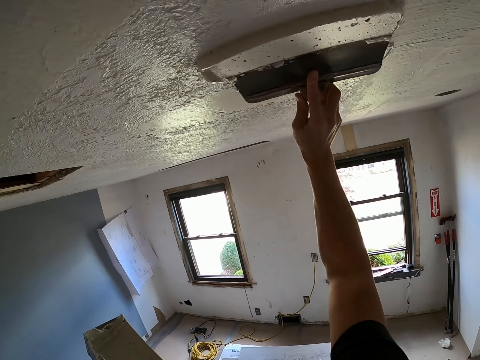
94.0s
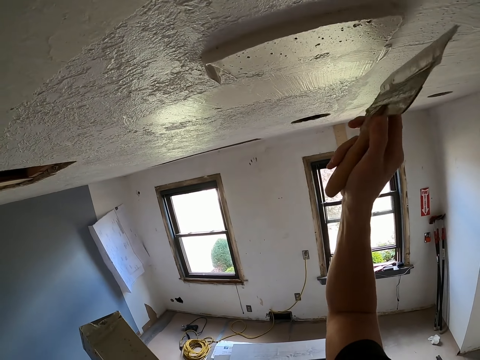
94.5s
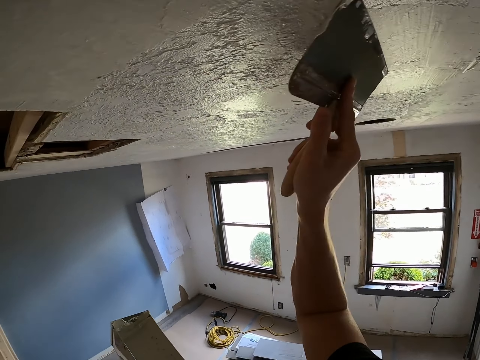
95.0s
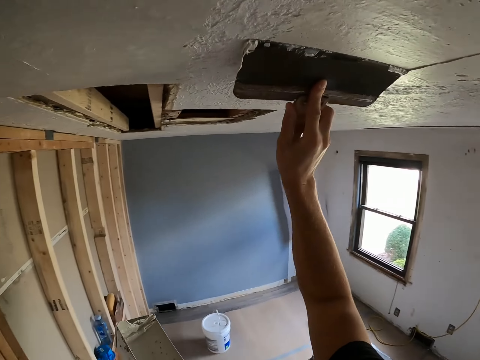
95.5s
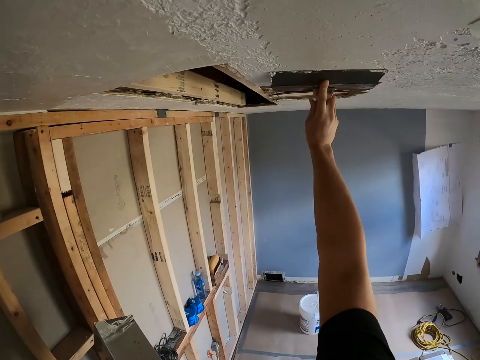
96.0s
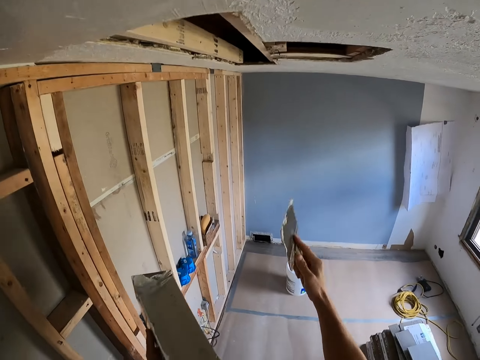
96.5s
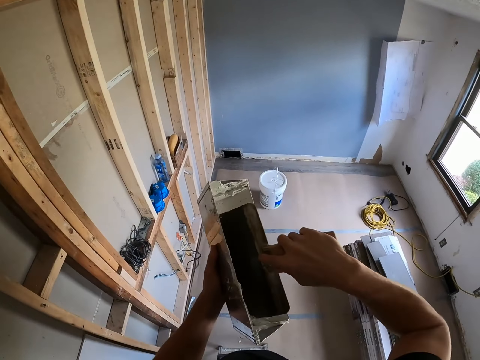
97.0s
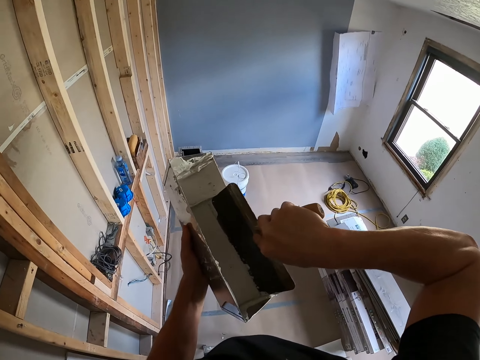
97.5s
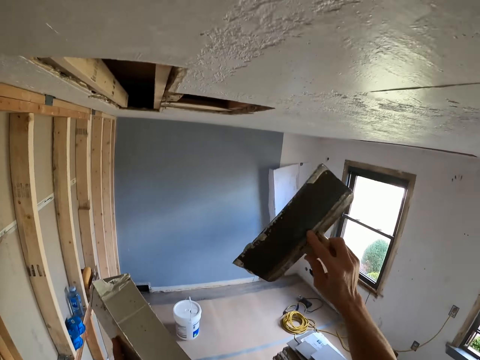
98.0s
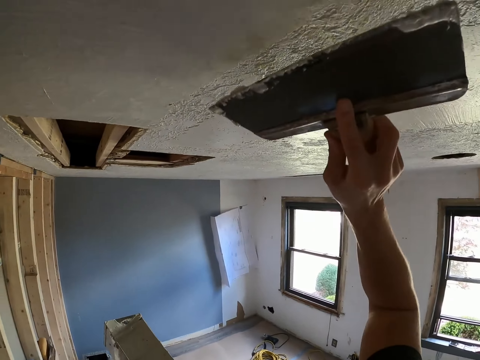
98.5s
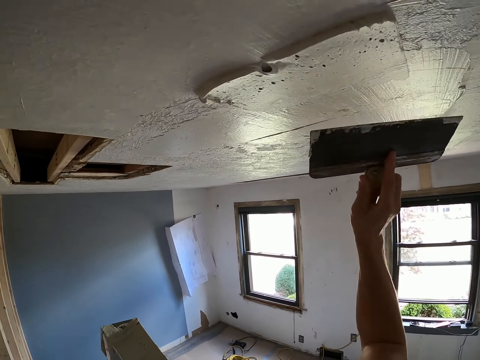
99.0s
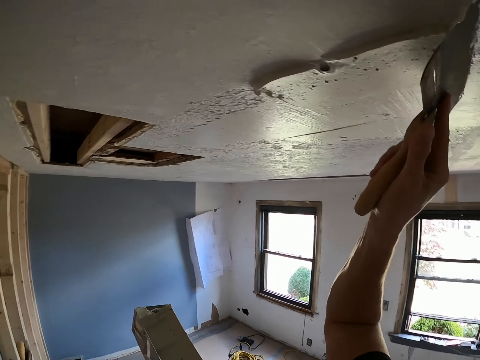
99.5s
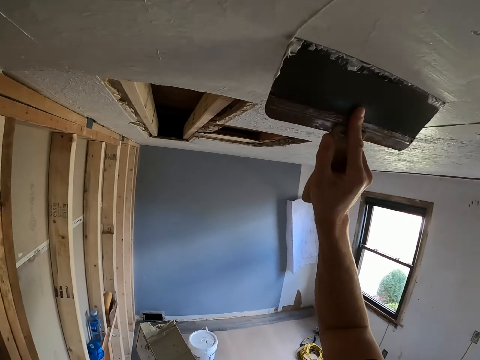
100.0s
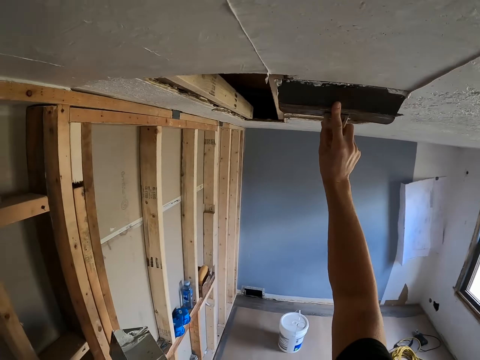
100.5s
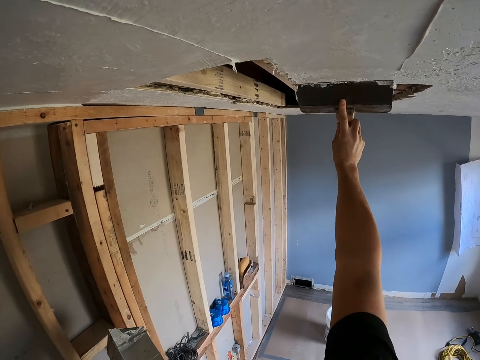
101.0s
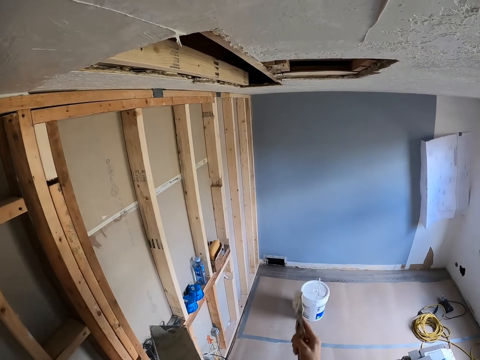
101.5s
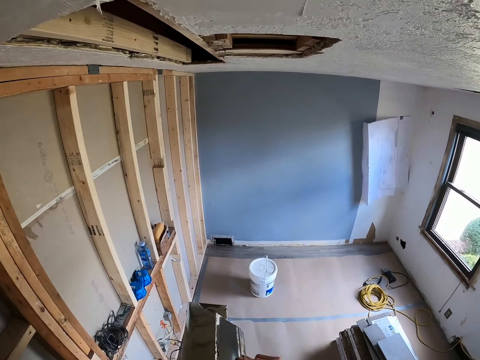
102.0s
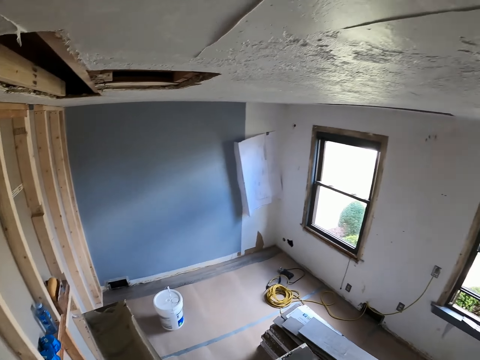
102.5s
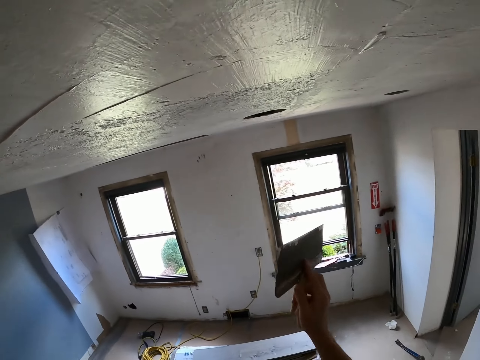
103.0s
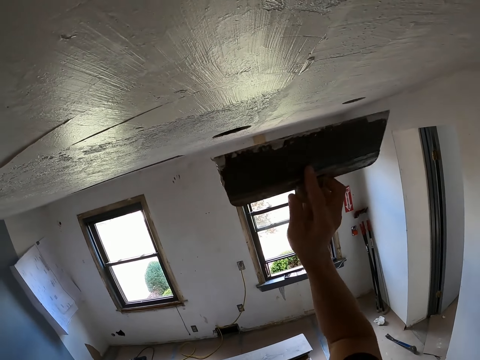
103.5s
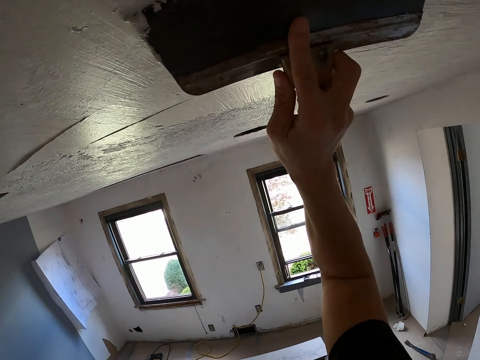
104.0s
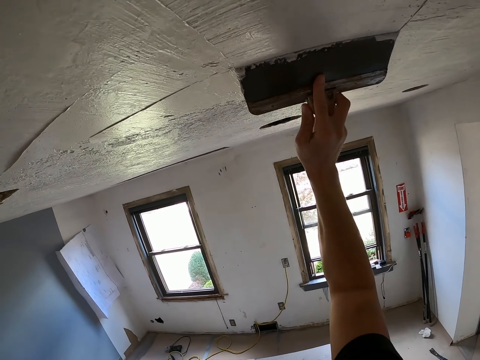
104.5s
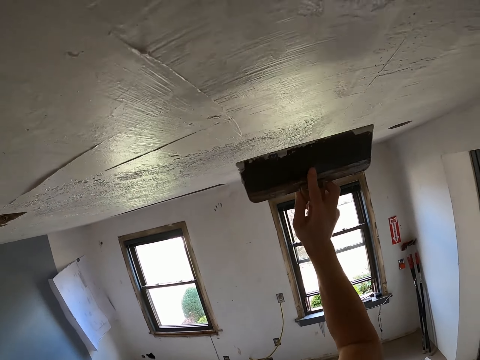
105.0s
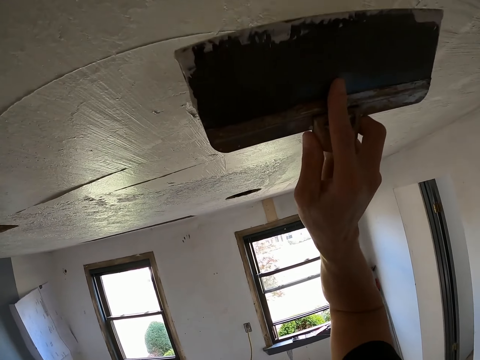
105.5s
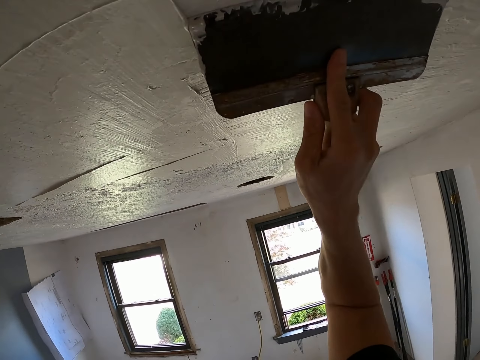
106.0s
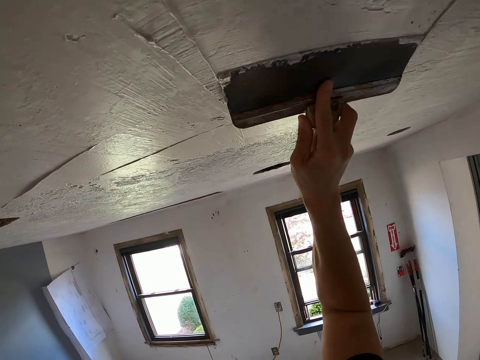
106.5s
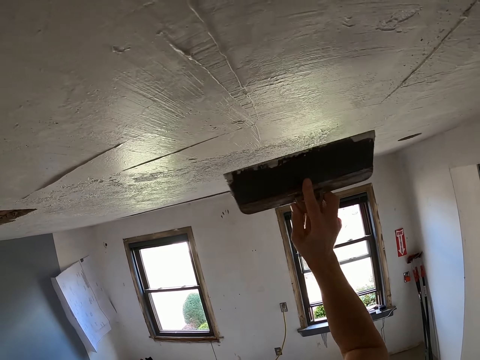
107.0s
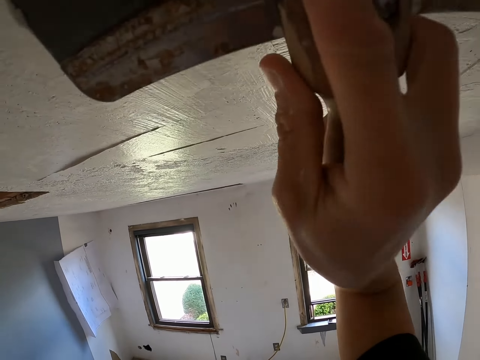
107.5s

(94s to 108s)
The camera wearer plasters the ceiling with a plastering spatula or brush. They scoop the paint with the plastering spatula in the paint box. They plaster the ceiling with the plastering spatula. They remove excess paint from the plastering spatula. They plaster the ceiling with the plastering spatula.

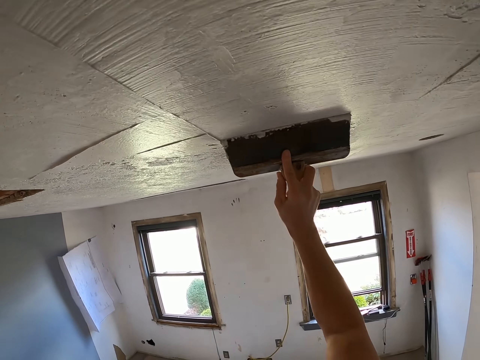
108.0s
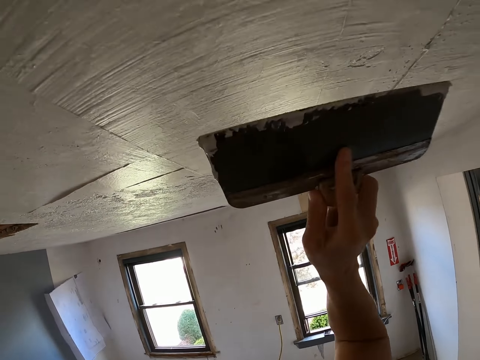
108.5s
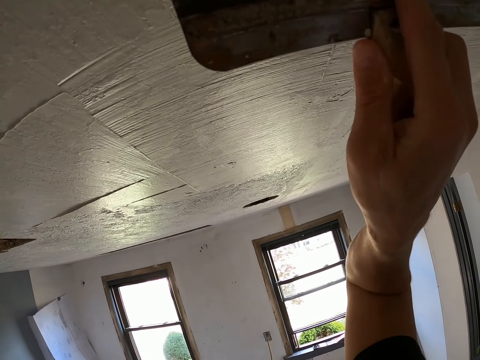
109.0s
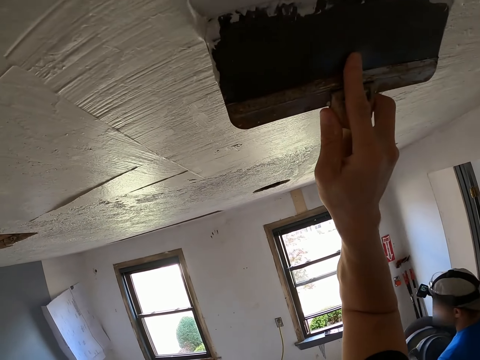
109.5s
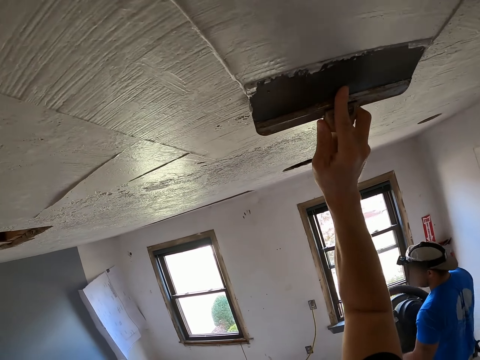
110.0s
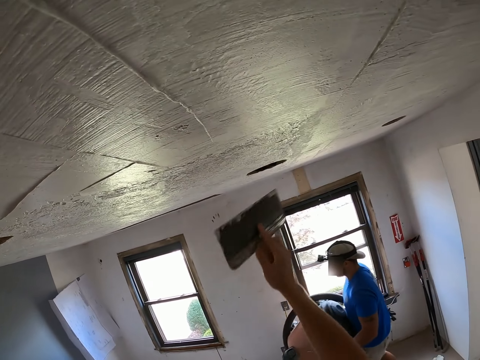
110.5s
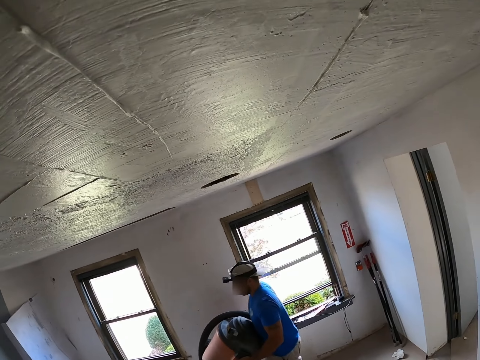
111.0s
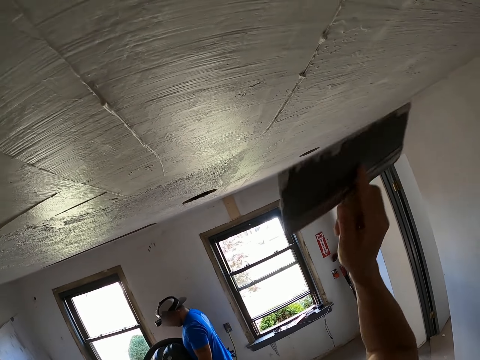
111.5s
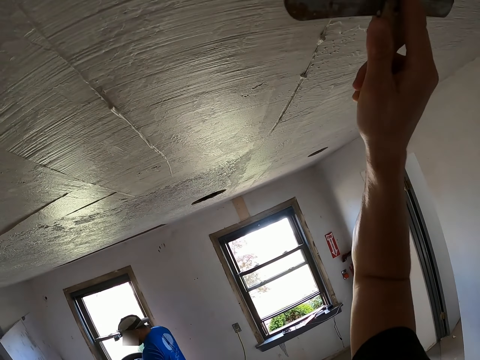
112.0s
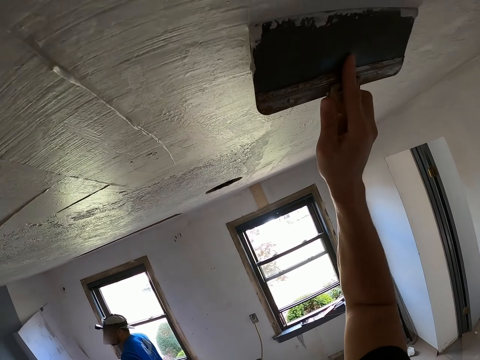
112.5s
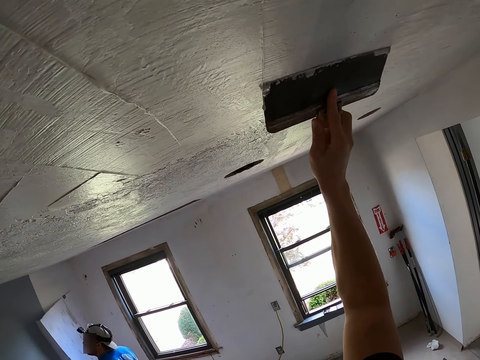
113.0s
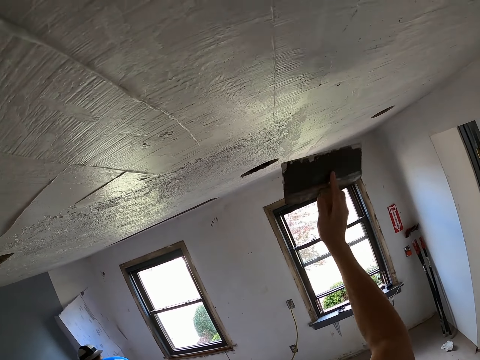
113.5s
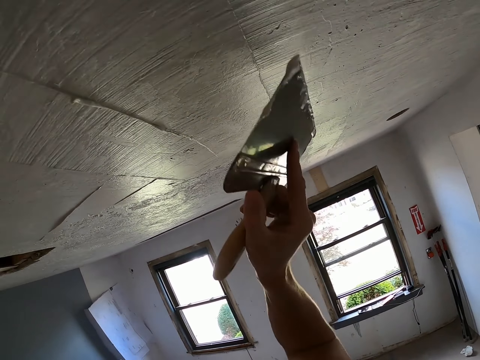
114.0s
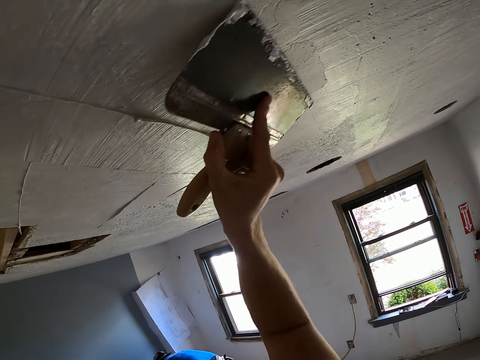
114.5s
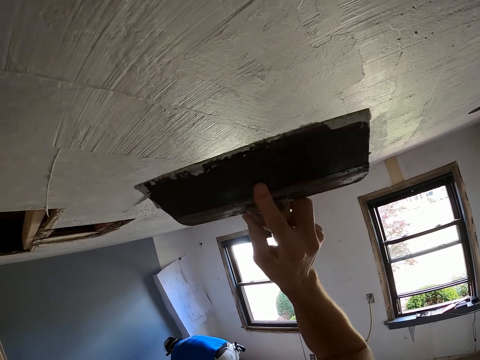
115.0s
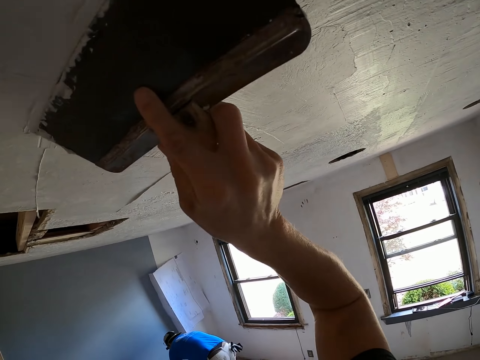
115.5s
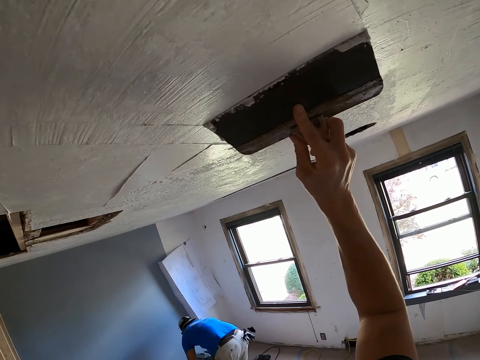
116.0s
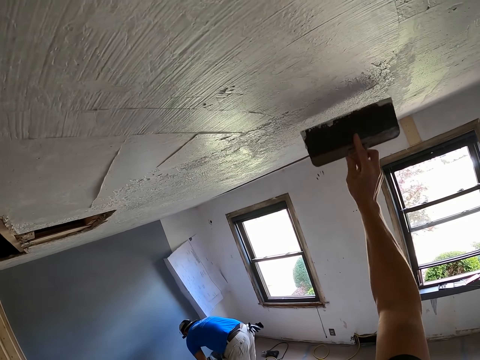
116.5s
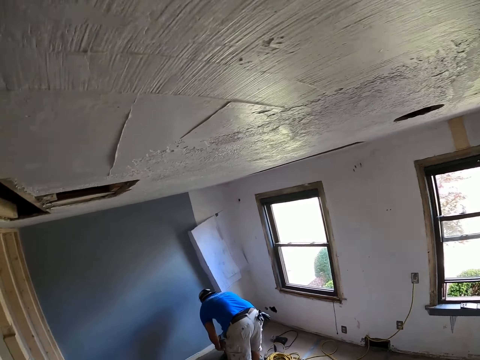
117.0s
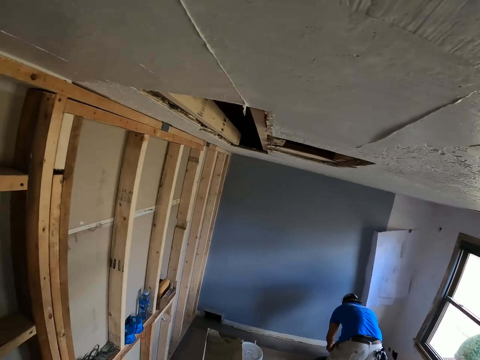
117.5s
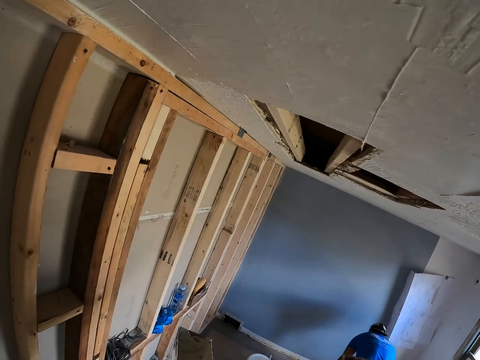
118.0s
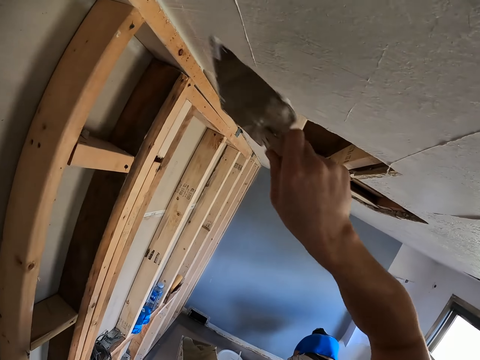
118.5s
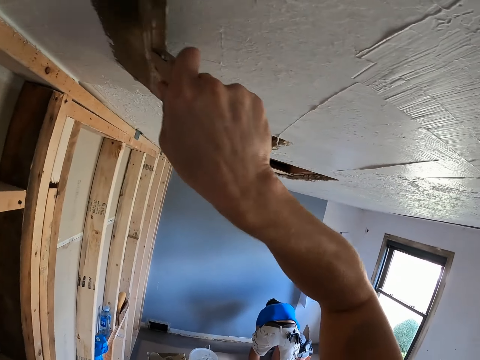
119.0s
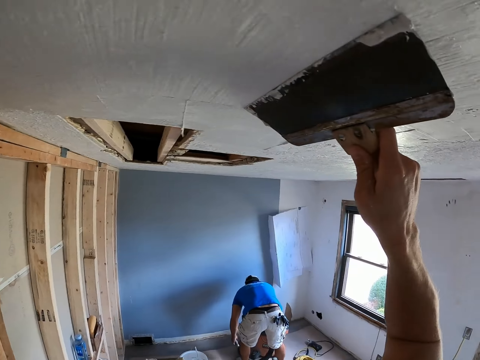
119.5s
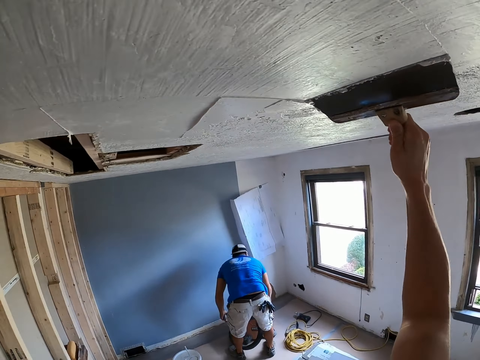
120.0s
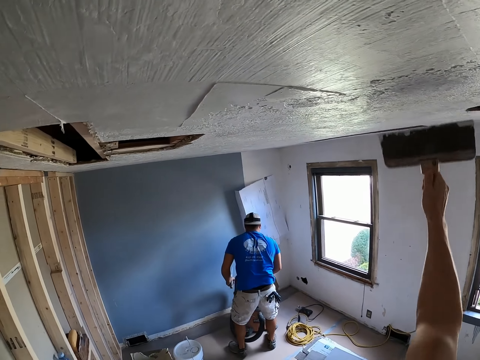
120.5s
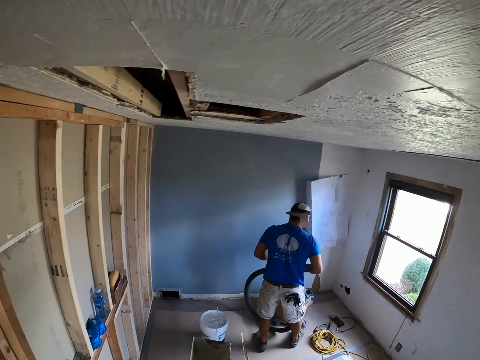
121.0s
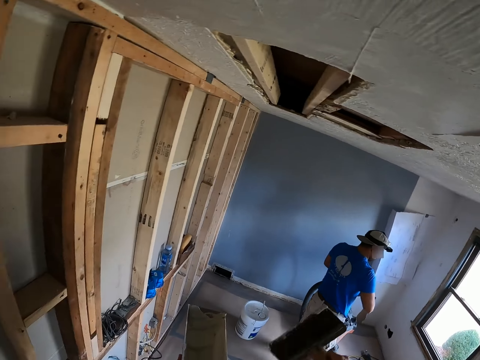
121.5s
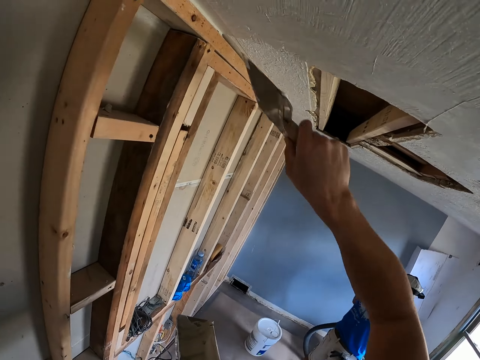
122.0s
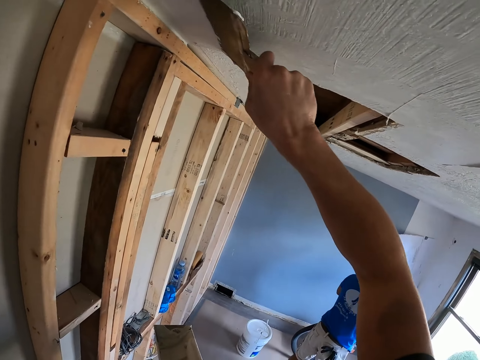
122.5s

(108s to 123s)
A man walks in the room. The camera wearer plasters the ceiling with a plastering spatula or brush. They look around. They paint the ceiling with the brush.
